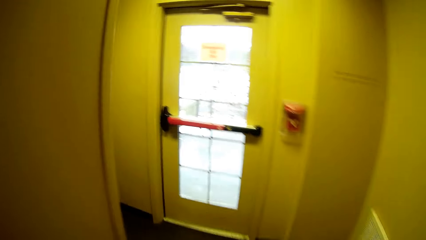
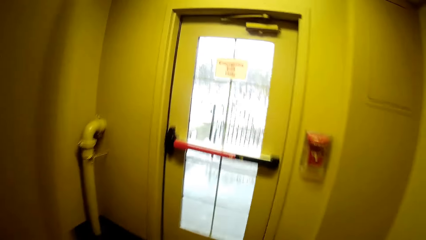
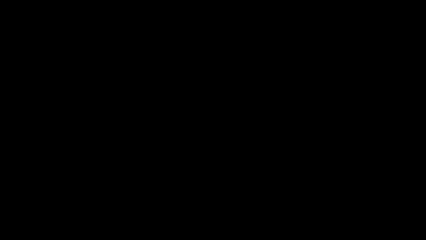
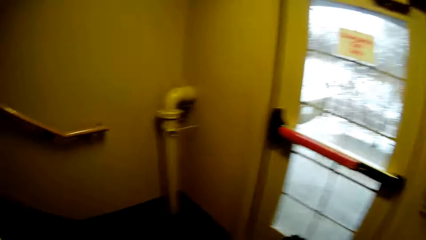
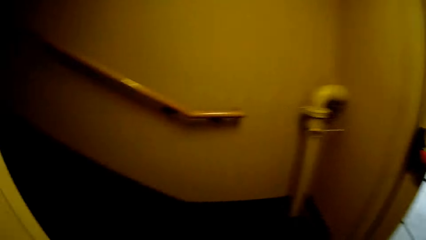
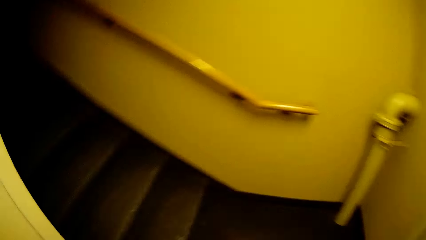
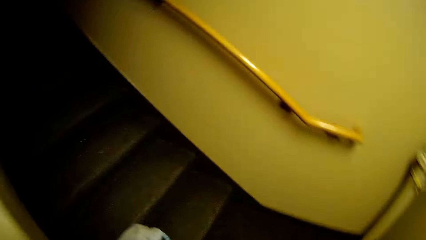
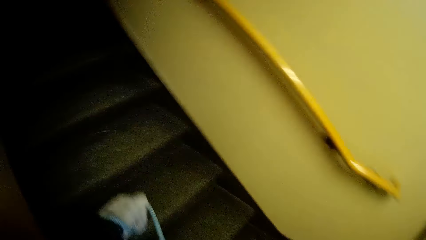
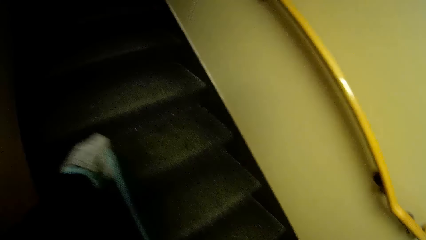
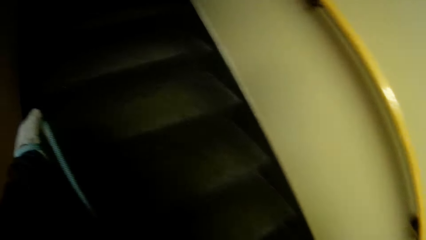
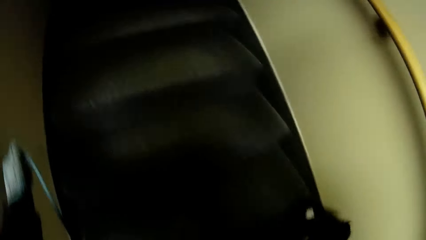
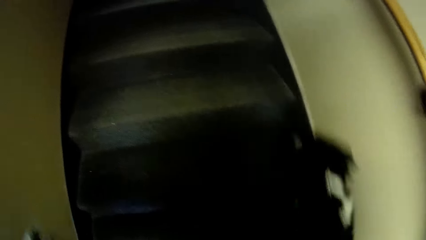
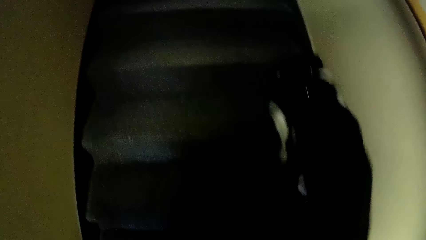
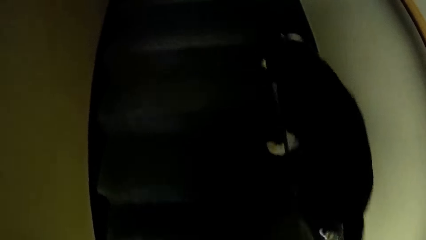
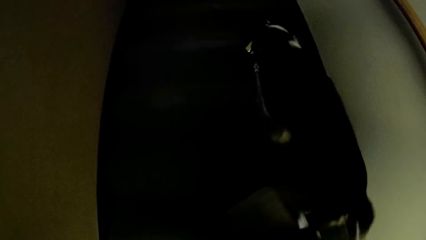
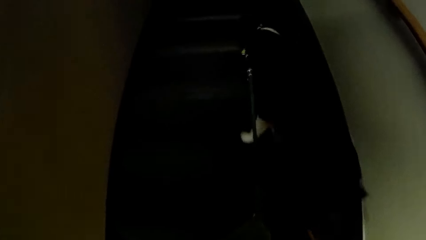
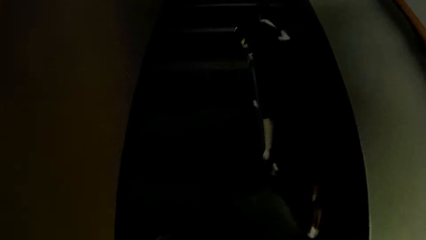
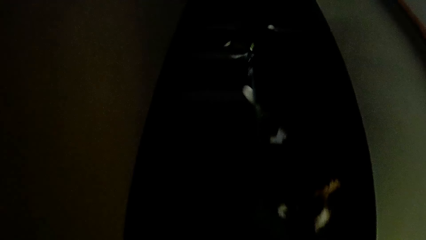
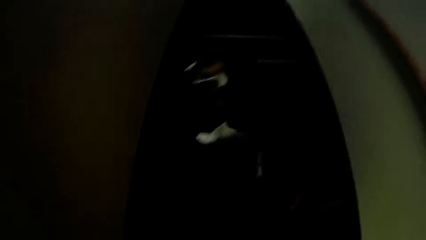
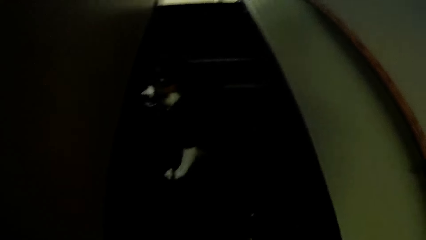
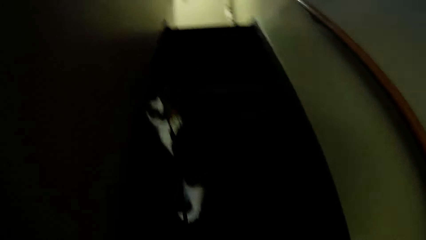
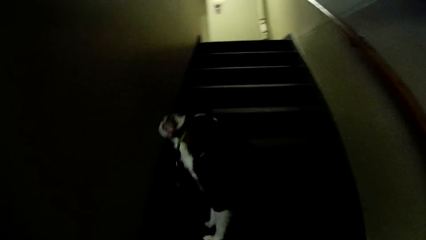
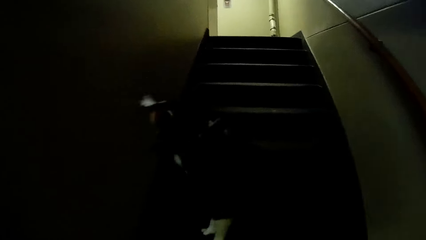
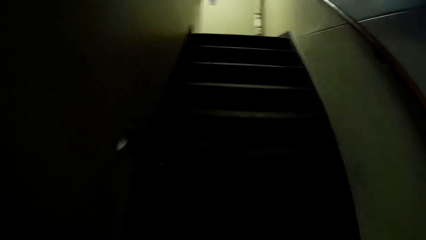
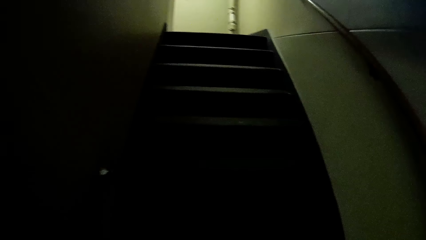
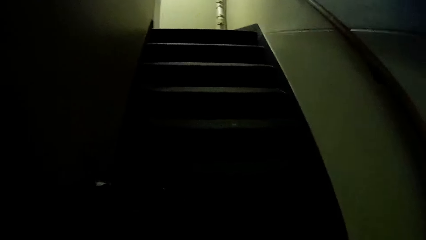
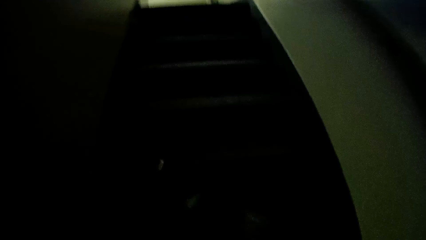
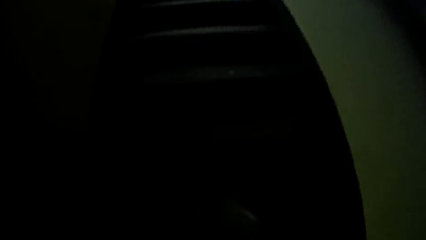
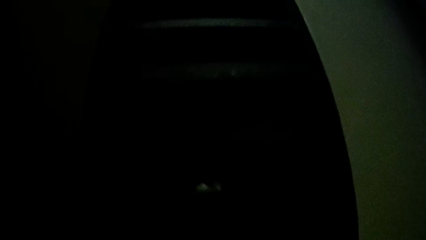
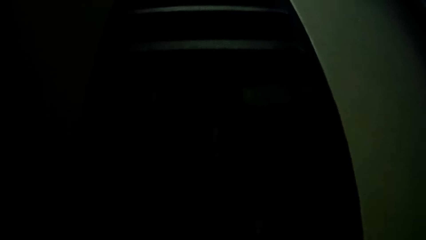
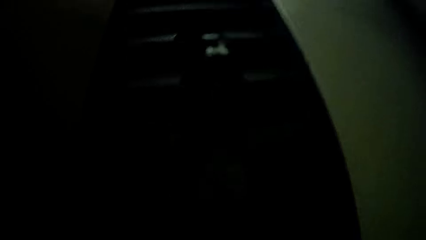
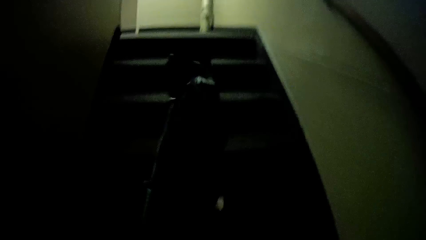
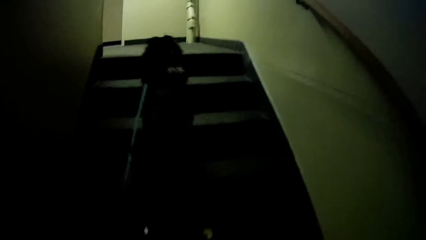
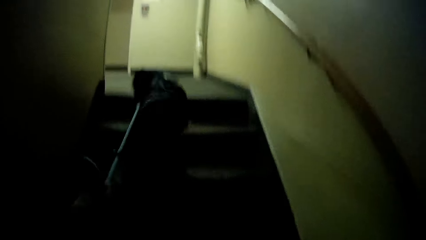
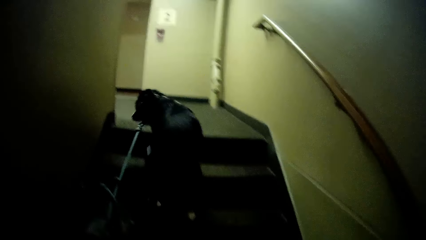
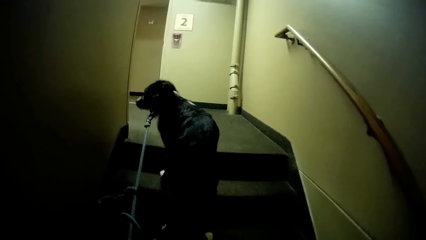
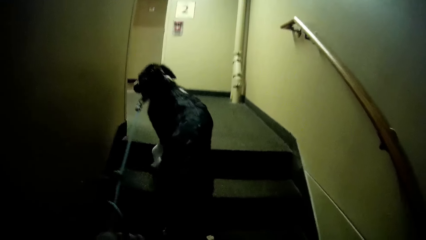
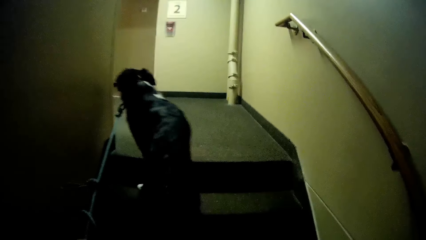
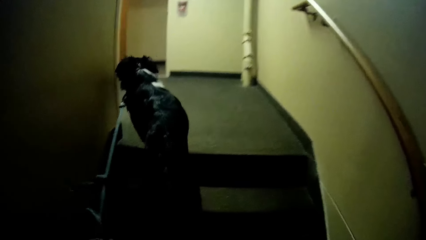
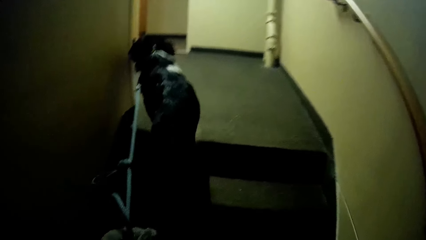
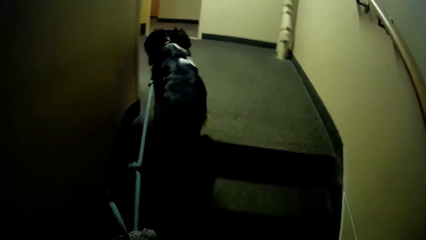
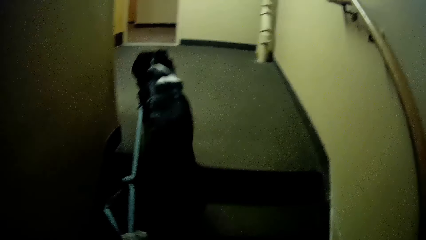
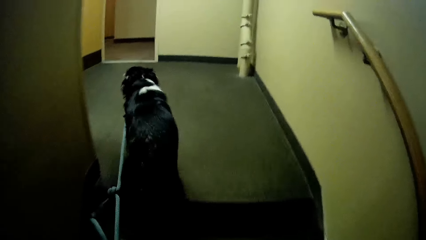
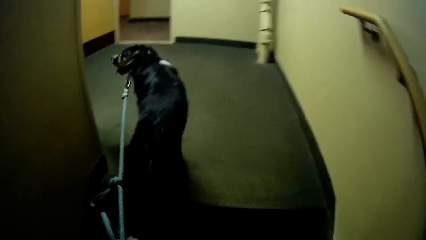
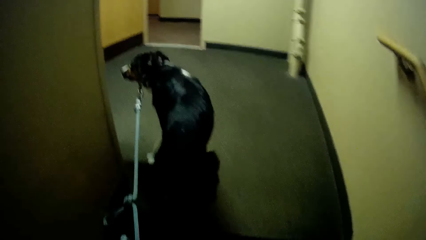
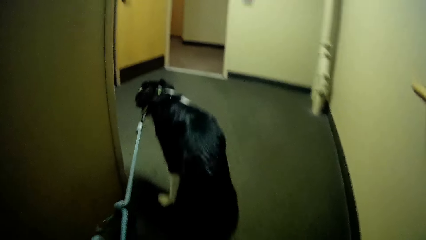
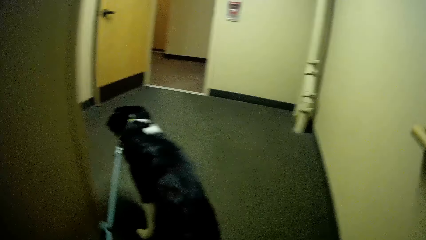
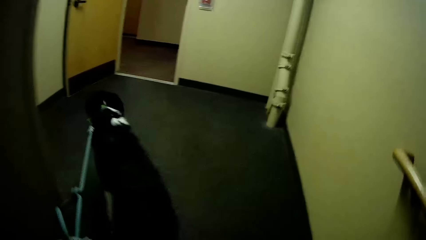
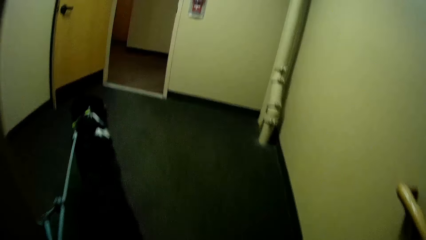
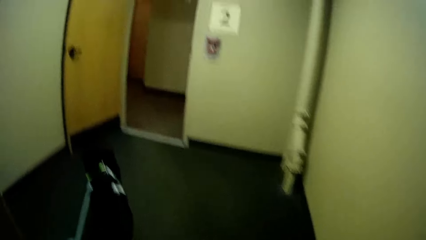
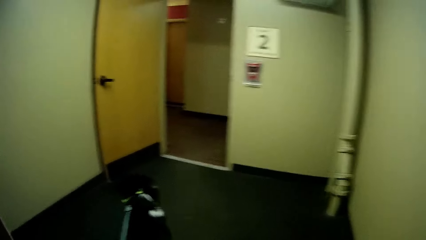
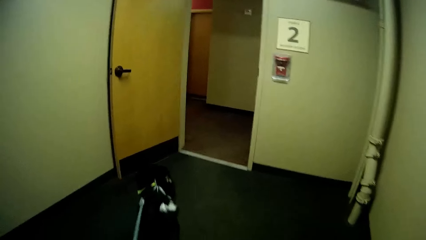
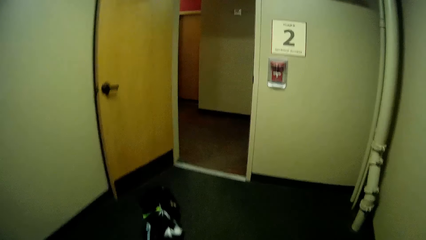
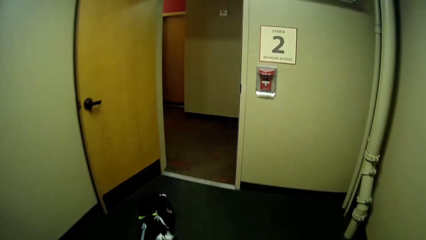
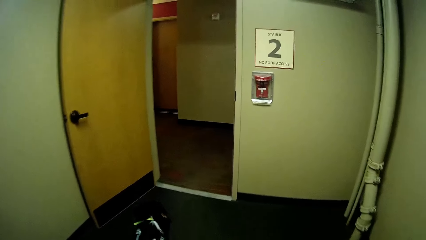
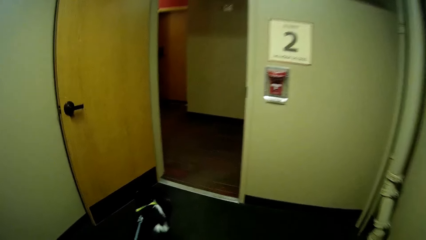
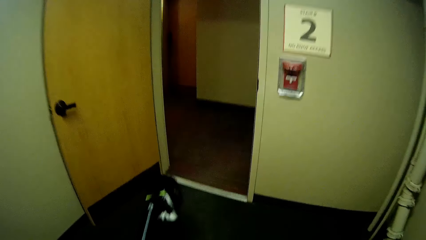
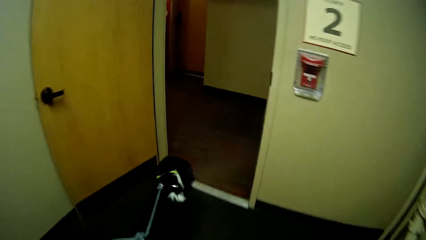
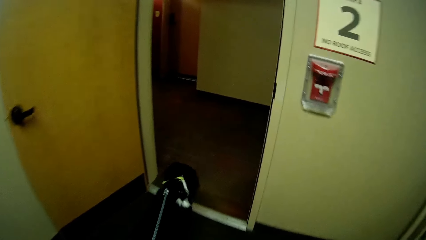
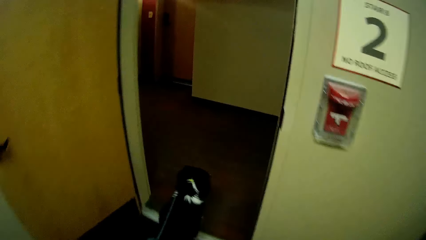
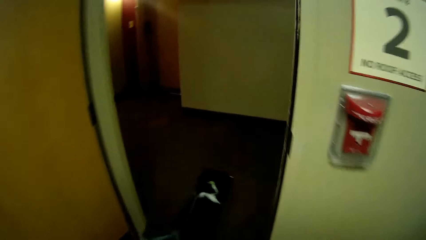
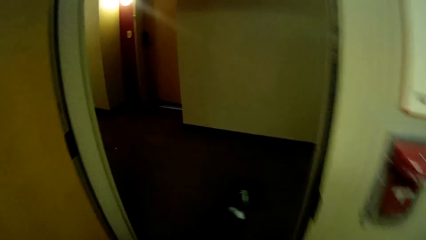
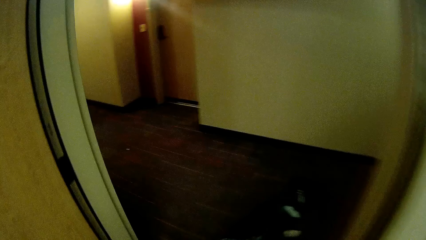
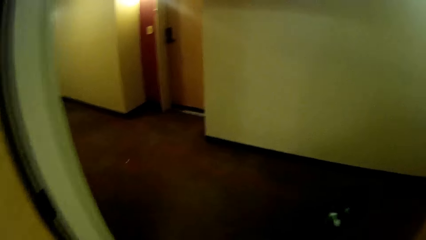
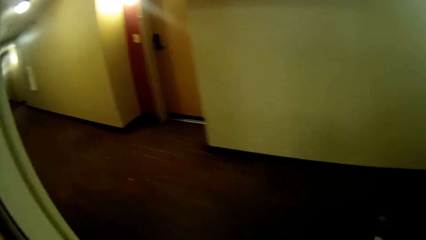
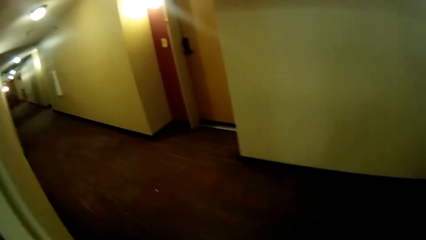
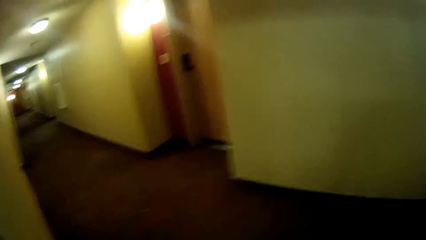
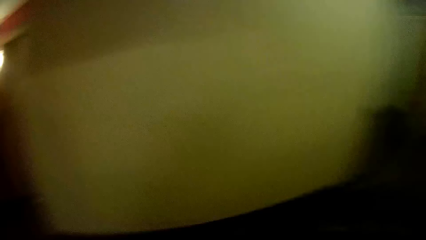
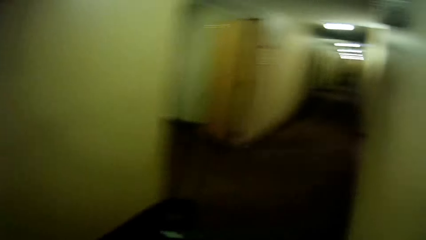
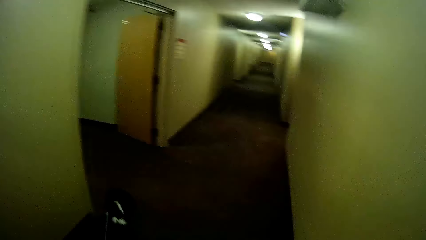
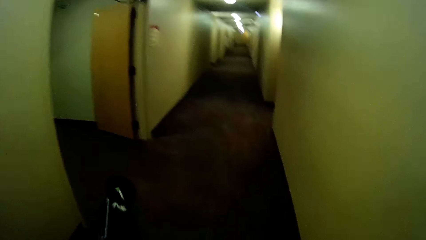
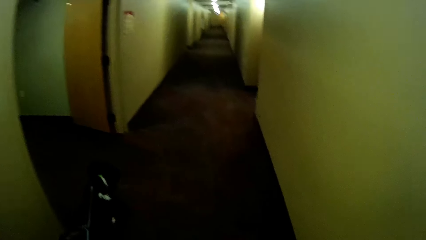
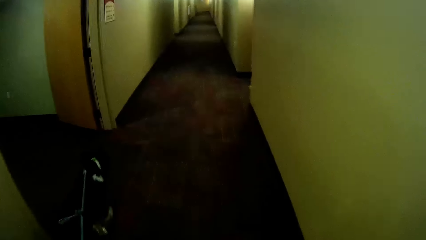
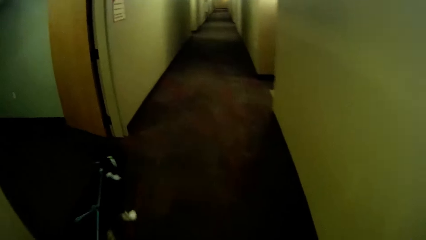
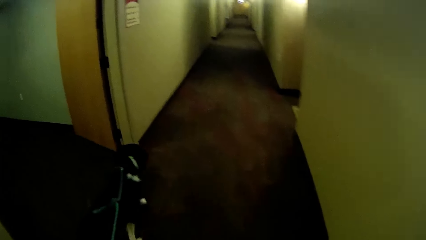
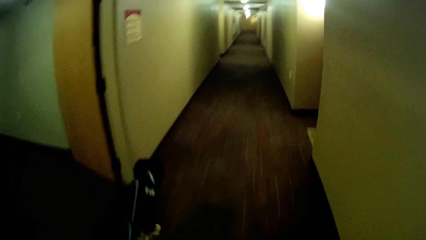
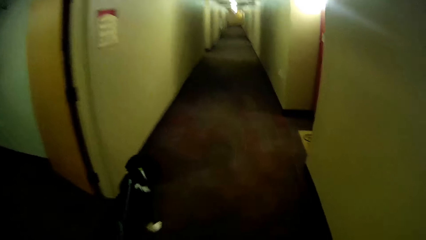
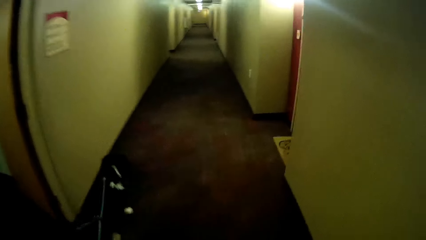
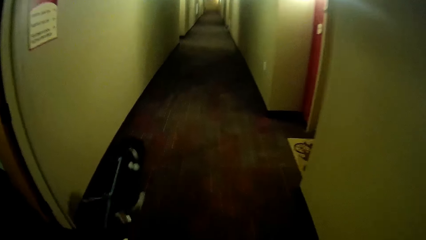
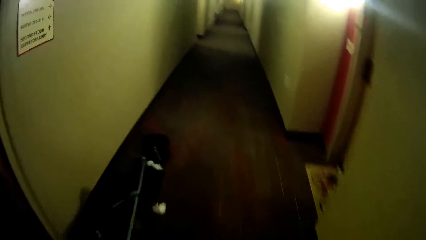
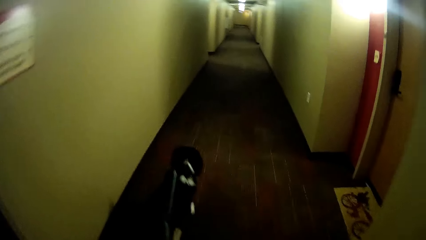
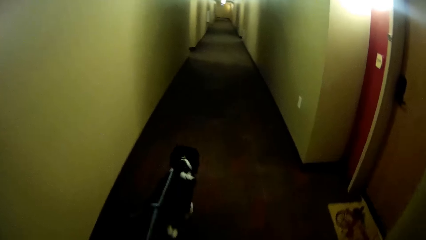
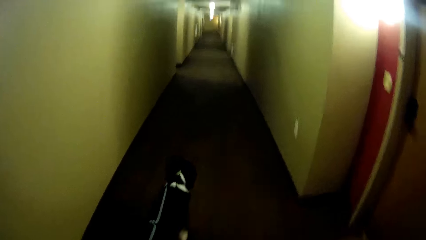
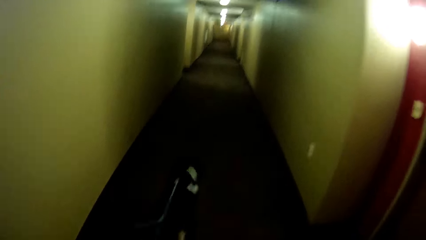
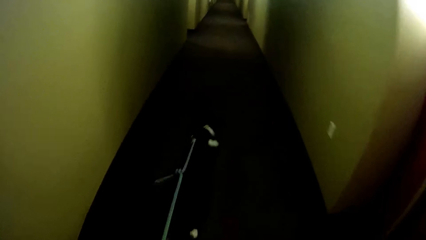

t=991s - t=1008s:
The camera wearer climbs on the stairs. They look at the dog.
